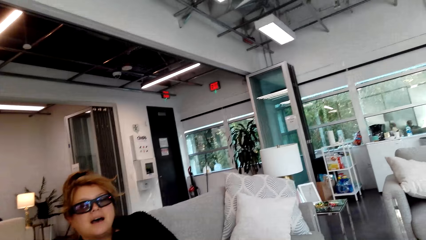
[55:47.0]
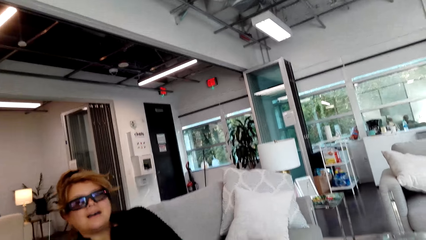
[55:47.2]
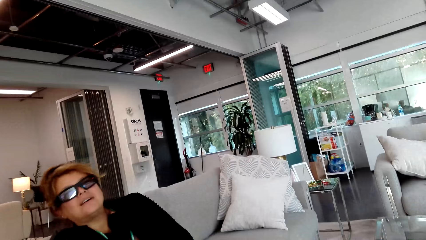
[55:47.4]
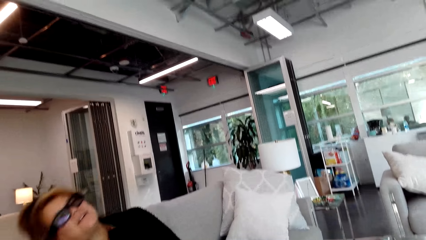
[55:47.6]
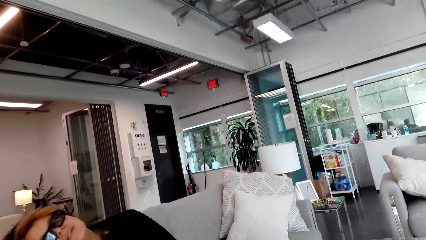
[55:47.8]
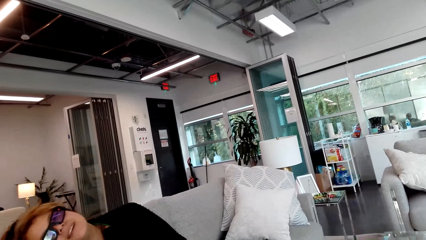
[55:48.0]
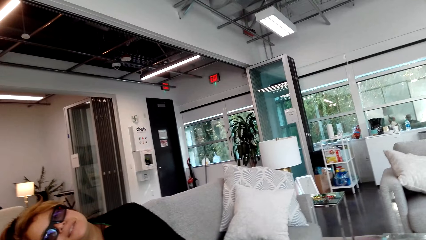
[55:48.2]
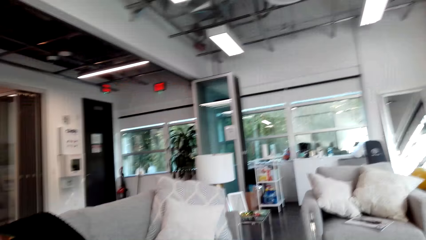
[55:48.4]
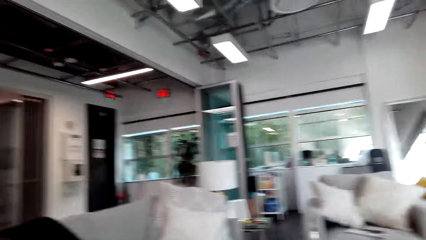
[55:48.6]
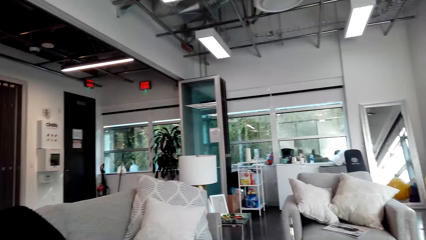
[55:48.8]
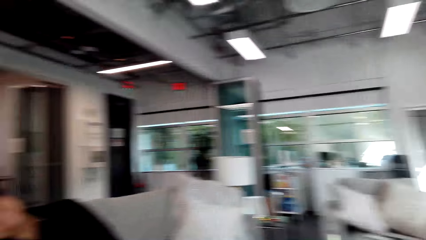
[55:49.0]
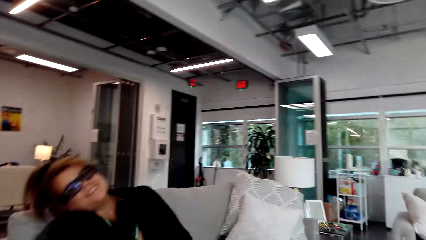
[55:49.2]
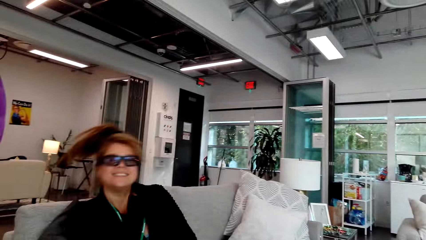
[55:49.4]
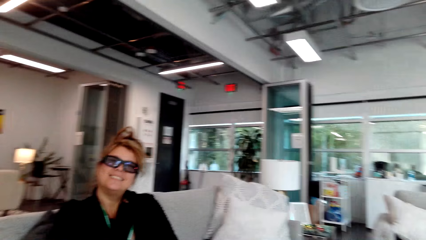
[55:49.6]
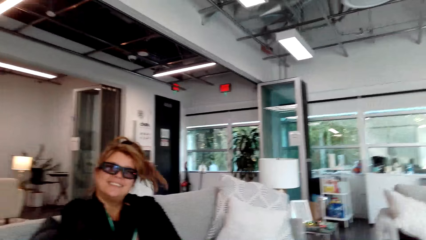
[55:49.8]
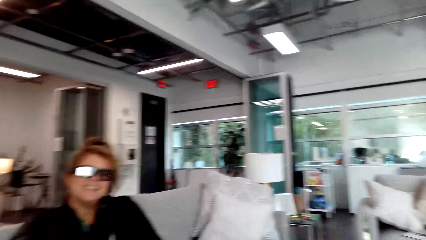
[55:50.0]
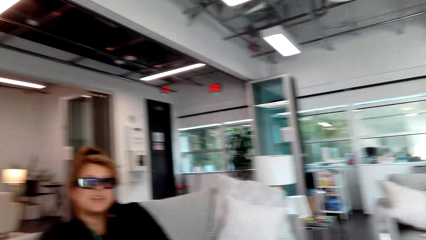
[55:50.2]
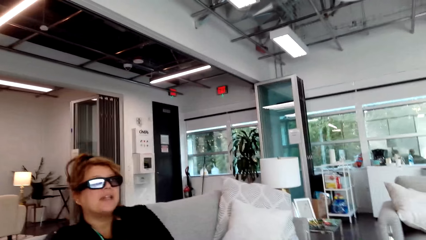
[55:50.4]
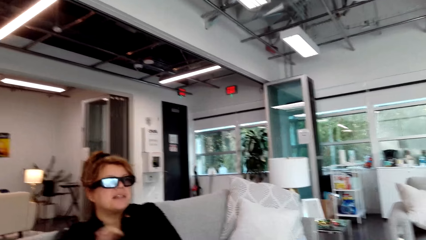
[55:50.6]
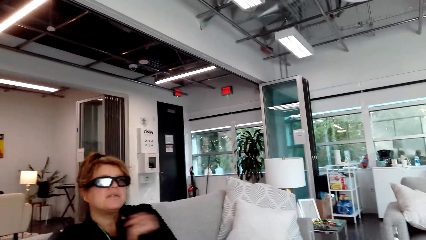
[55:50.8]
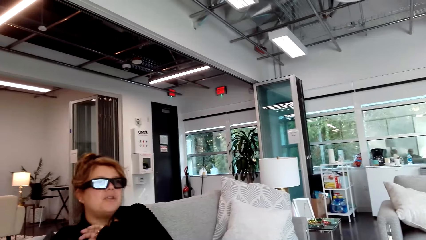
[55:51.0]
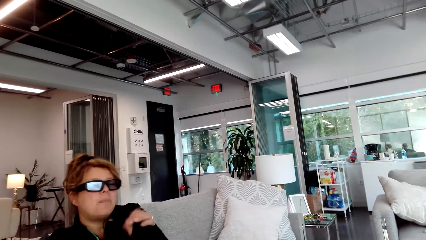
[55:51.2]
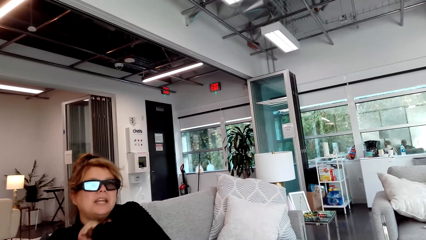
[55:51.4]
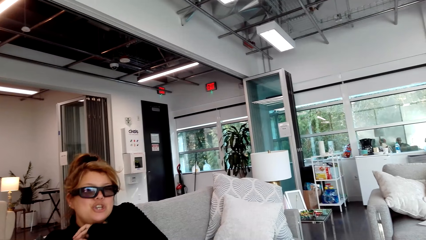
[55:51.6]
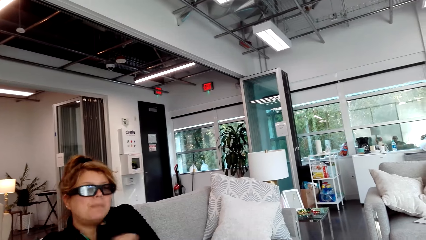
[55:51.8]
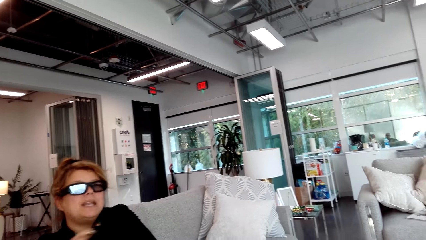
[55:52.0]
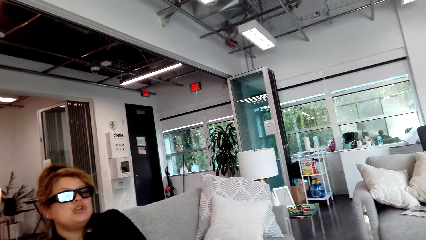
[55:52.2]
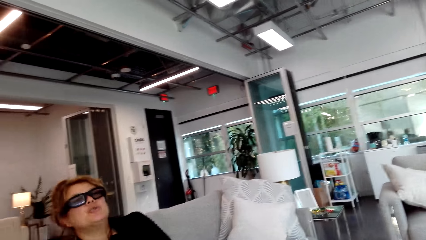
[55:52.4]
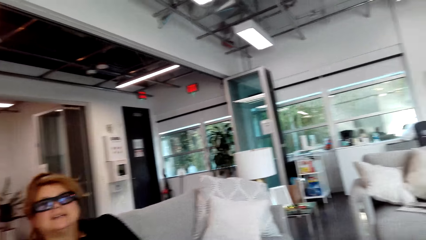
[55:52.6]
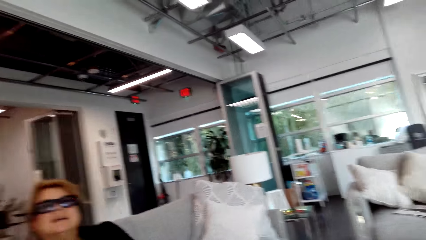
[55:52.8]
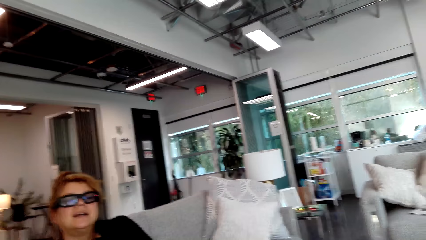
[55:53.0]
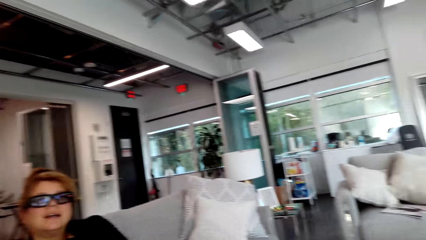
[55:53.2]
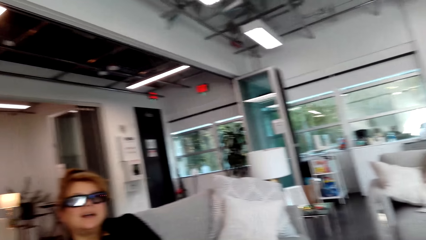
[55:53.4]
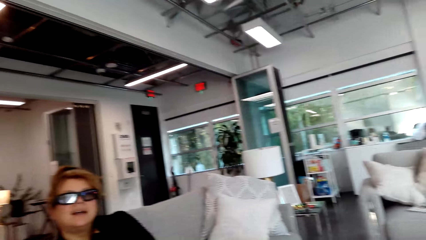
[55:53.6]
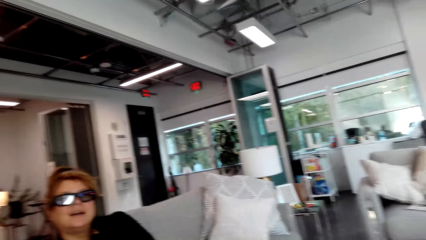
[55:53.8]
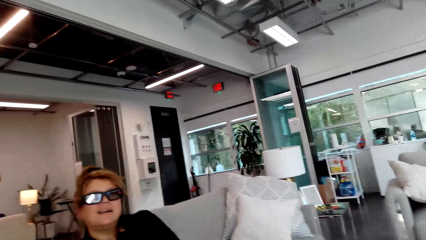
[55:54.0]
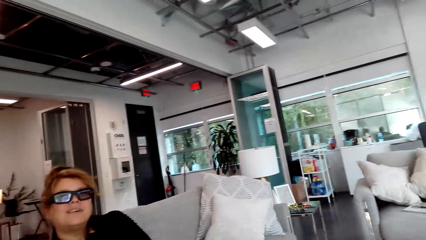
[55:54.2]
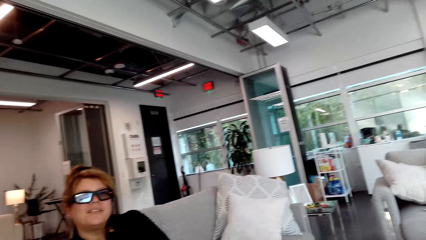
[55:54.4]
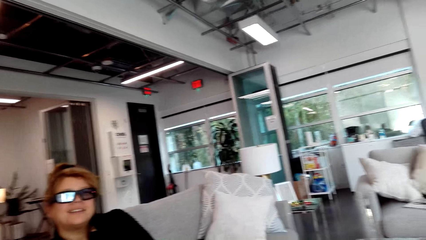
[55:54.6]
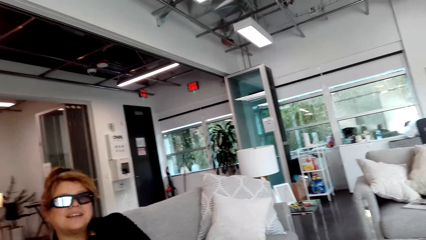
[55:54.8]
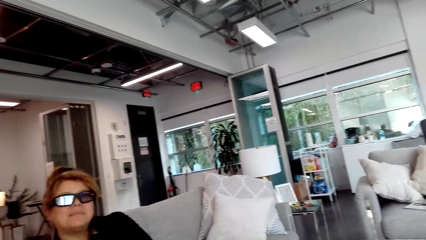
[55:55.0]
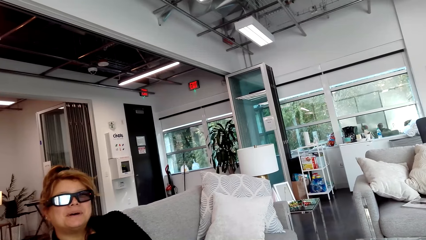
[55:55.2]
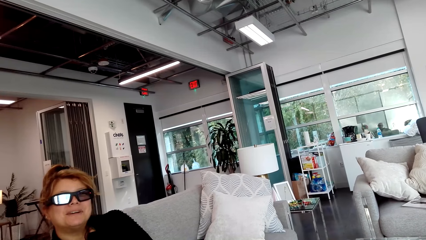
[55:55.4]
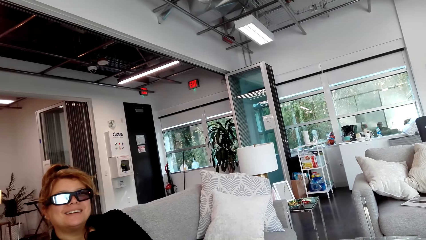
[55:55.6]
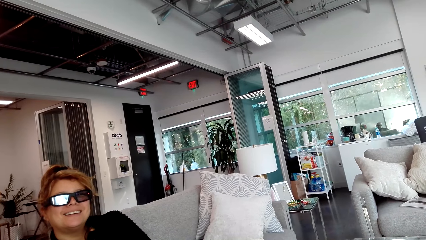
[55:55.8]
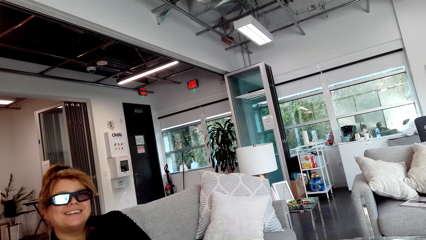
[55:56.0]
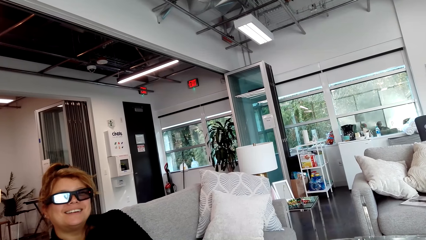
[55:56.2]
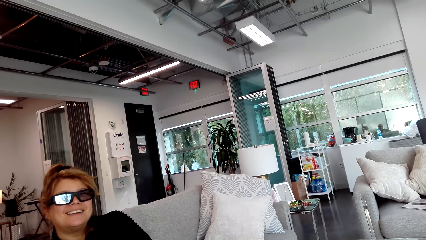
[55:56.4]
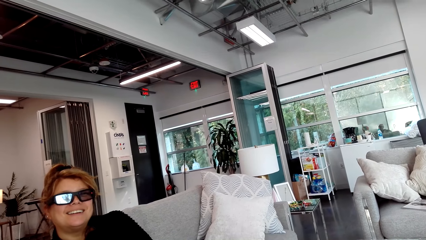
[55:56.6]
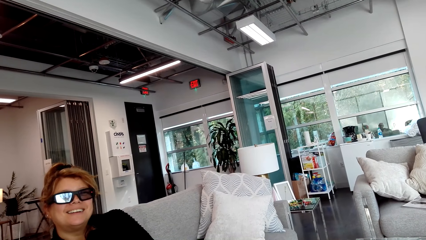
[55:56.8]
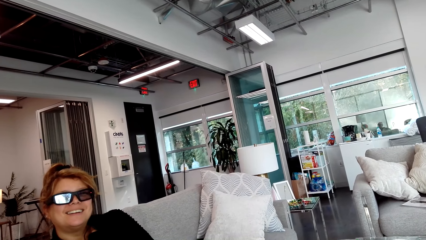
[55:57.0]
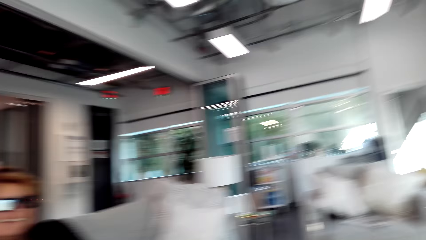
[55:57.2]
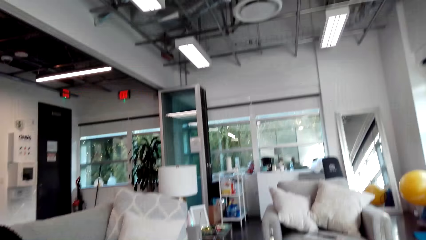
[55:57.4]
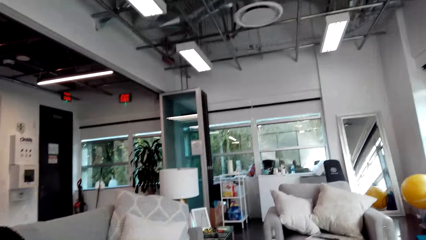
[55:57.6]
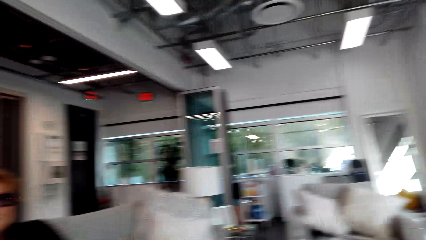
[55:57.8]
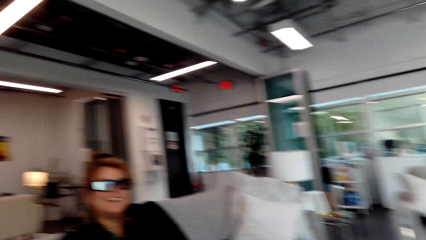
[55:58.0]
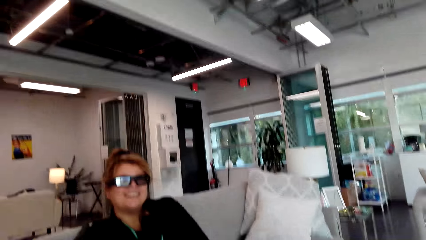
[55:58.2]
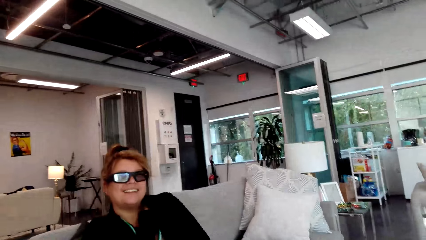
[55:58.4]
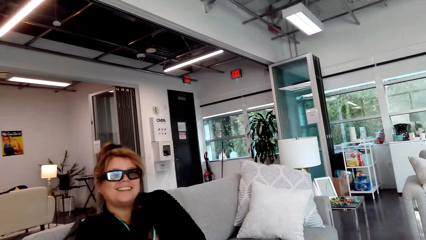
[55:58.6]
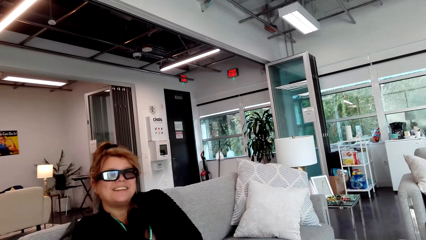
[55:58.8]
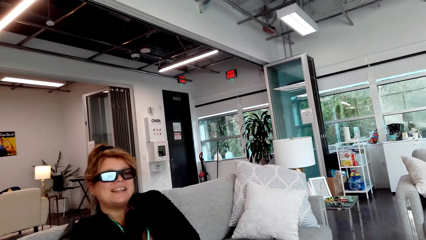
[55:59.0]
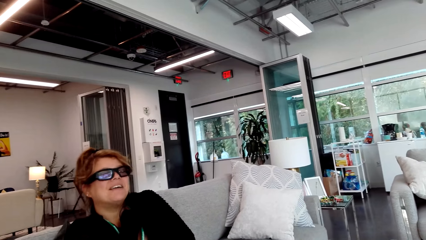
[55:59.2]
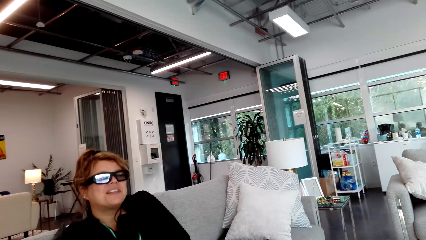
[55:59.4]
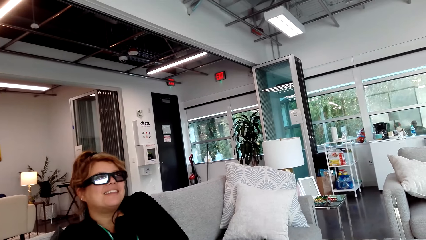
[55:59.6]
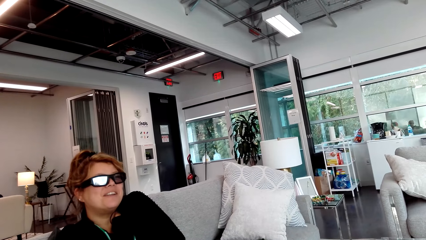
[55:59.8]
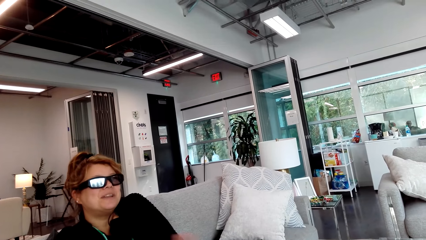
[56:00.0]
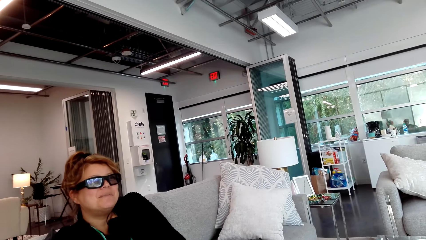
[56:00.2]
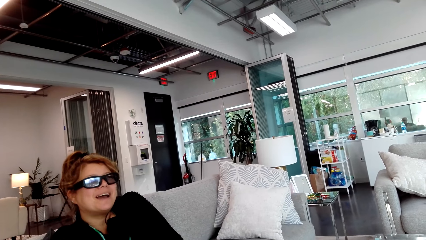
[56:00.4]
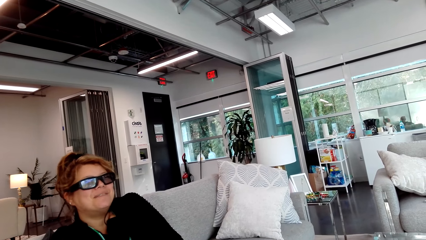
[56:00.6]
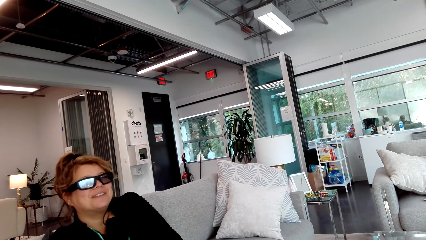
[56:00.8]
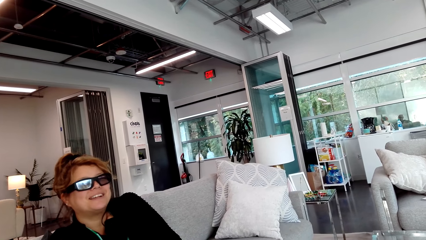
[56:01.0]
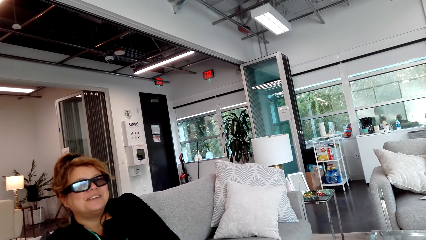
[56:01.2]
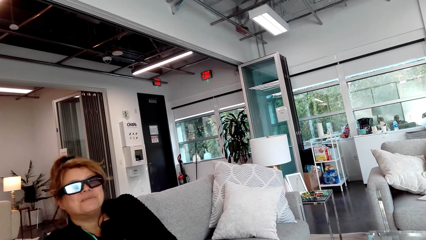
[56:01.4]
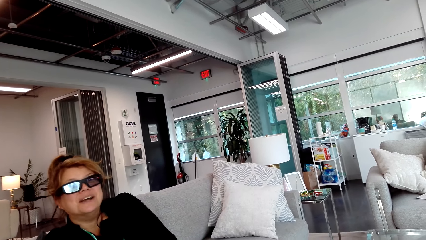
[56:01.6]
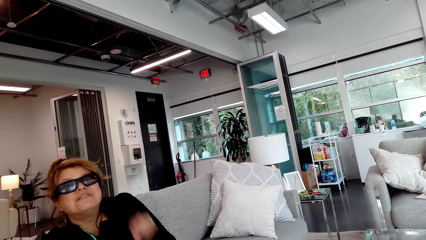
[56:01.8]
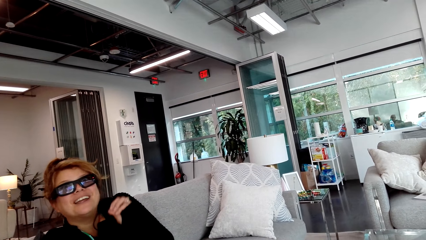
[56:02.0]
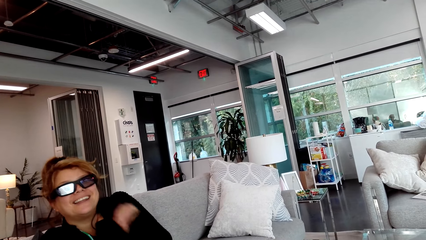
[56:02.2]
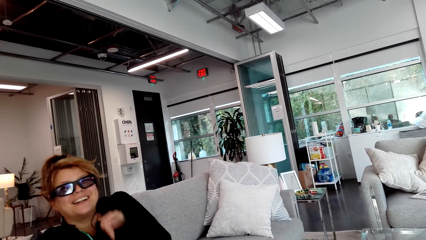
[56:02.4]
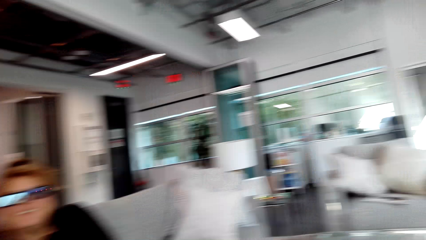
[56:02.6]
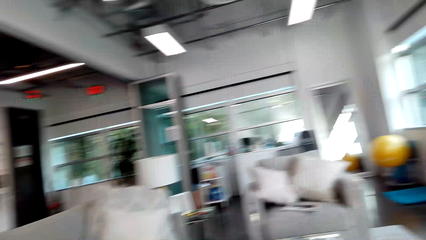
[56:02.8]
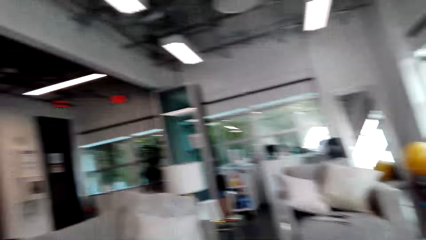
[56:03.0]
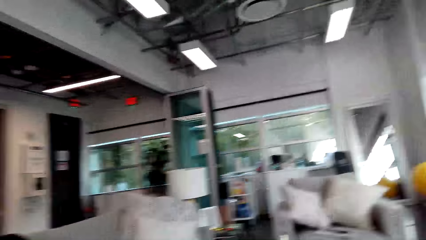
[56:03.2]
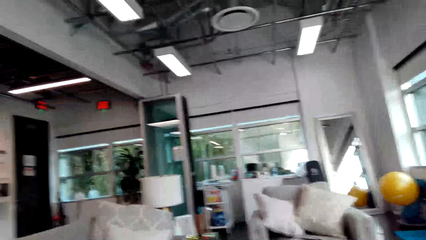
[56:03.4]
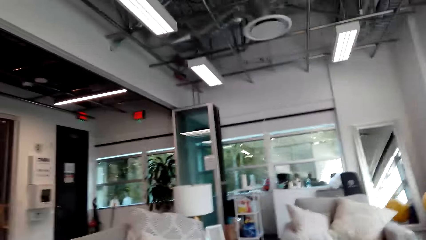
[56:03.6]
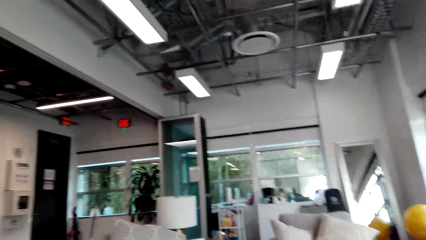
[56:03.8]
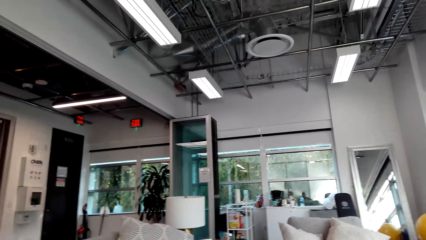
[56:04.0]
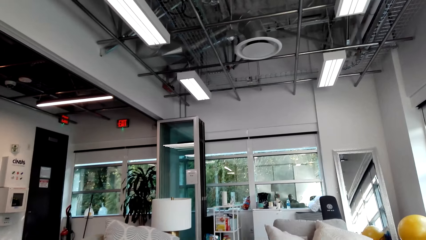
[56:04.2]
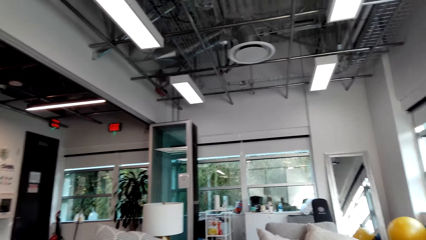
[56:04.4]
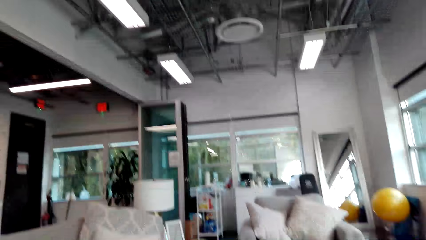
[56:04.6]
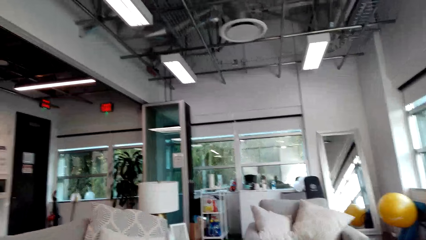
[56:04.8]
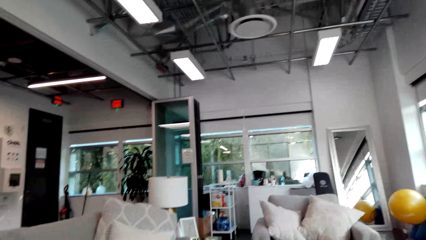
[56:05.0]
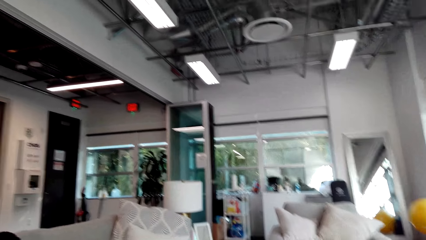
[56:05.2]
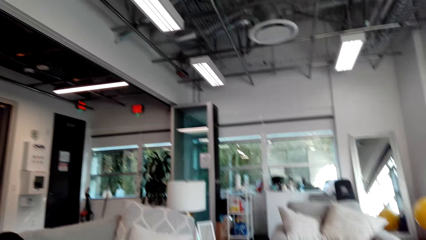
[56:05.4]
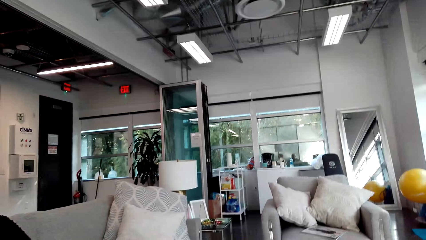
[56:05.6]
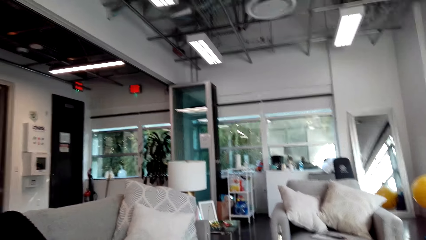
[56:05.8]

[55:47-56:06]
The camera wearer looks at a lady and talks to the lady. They look around. They look at the lady and talk to the lady. They look around.
